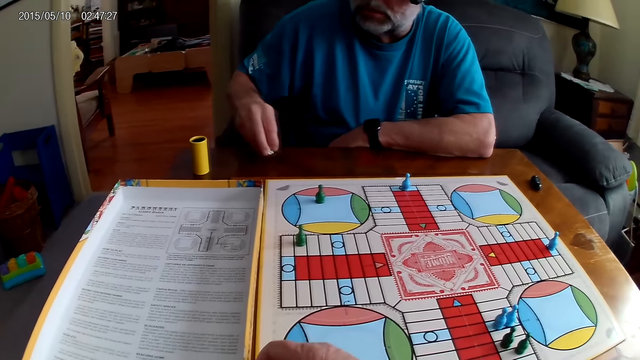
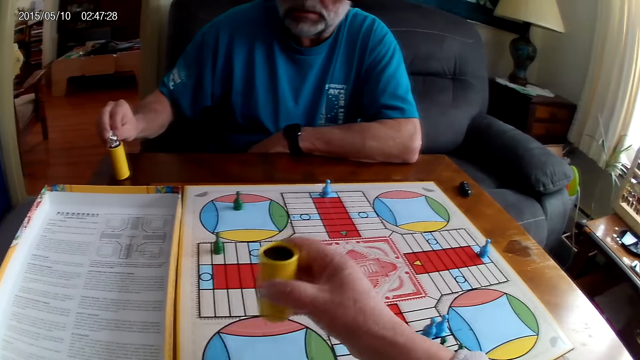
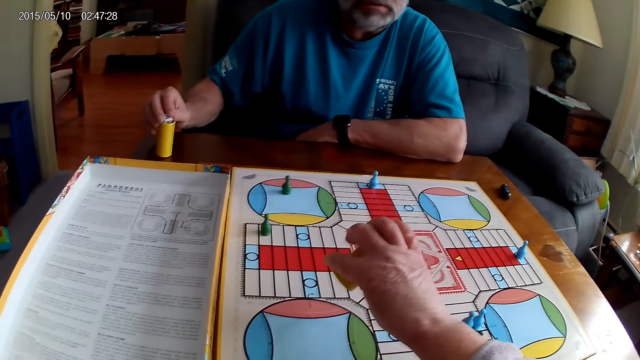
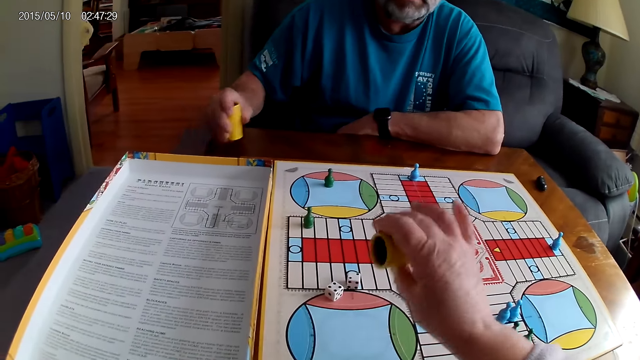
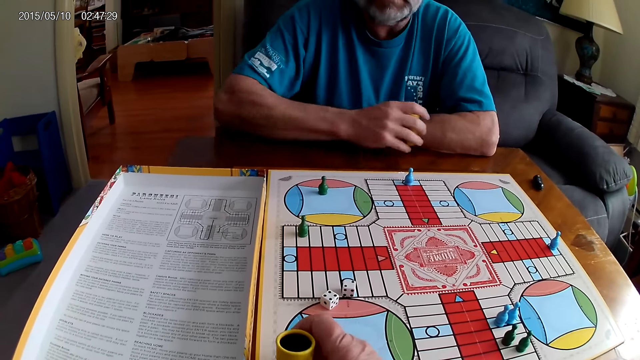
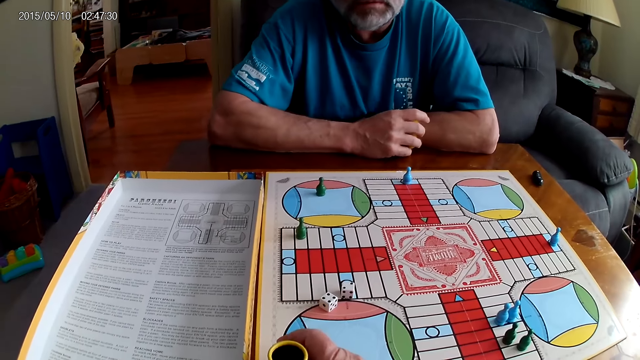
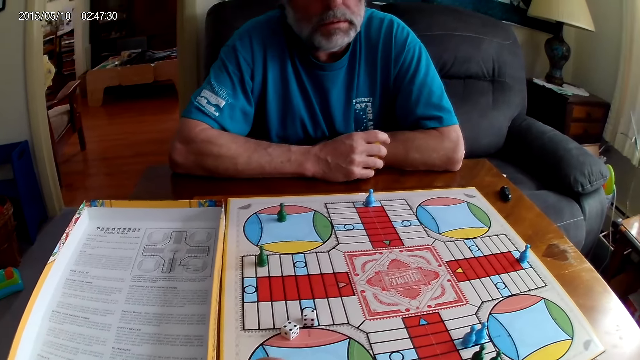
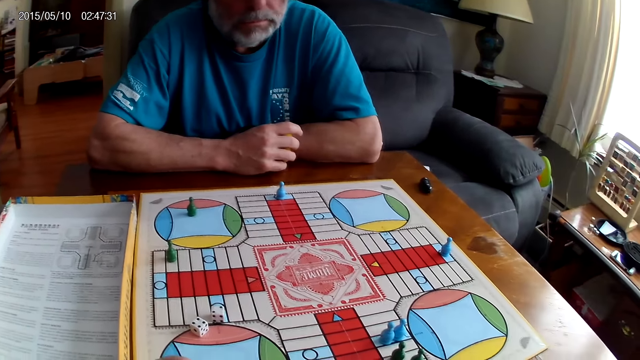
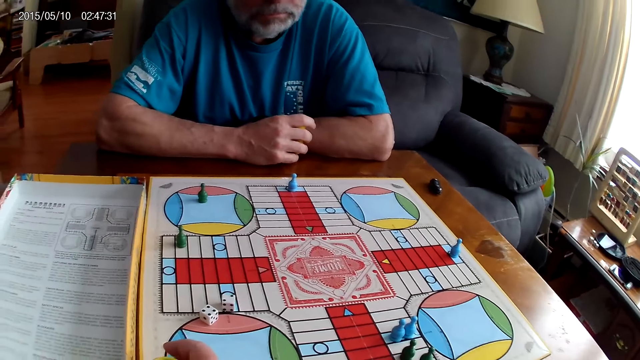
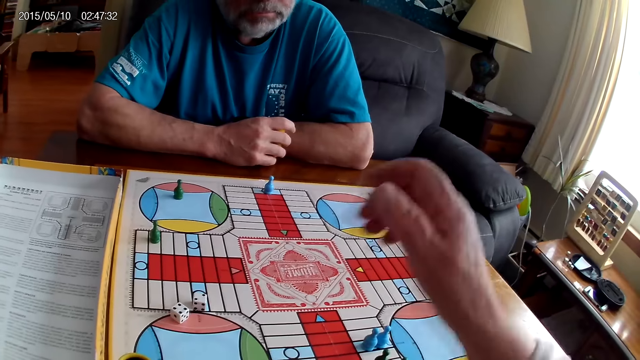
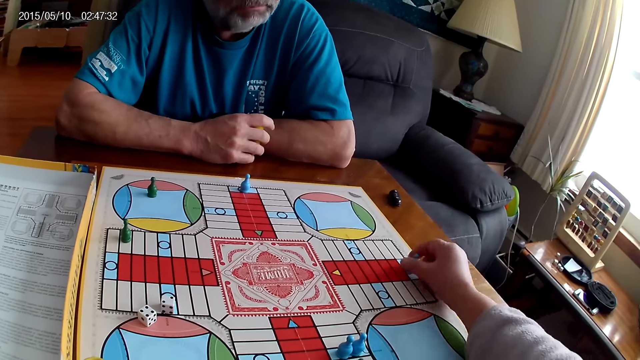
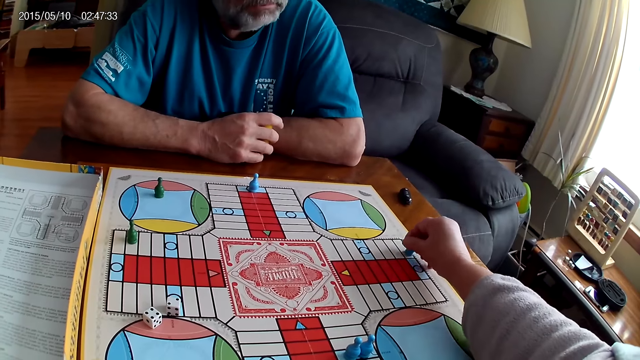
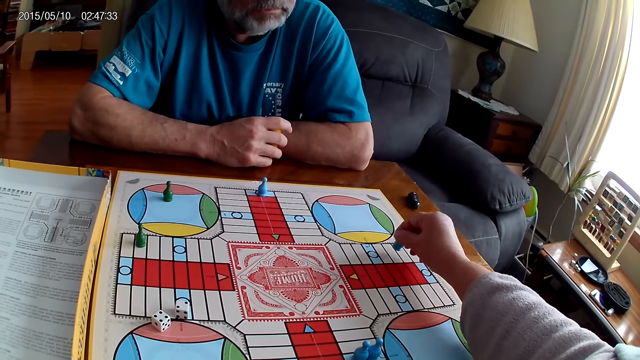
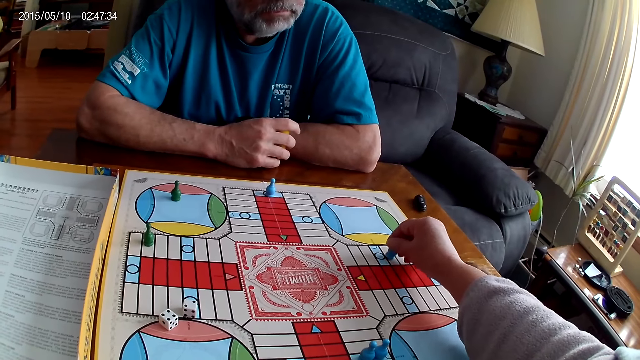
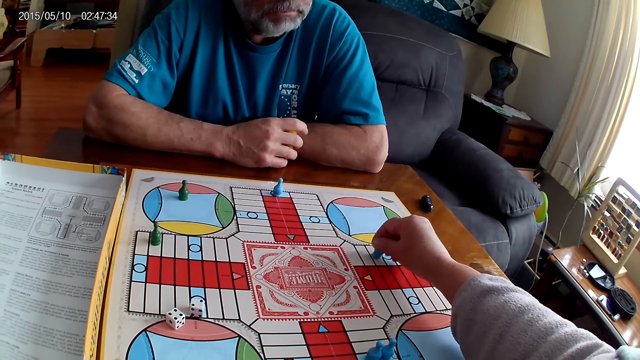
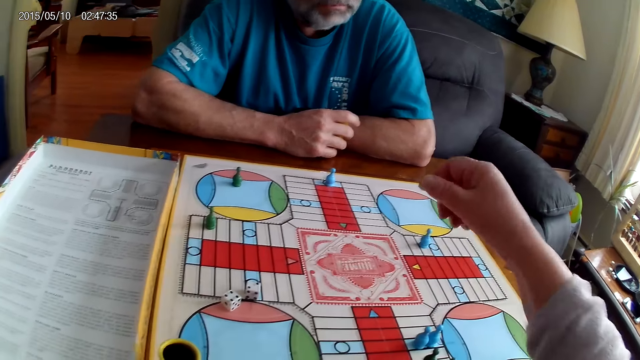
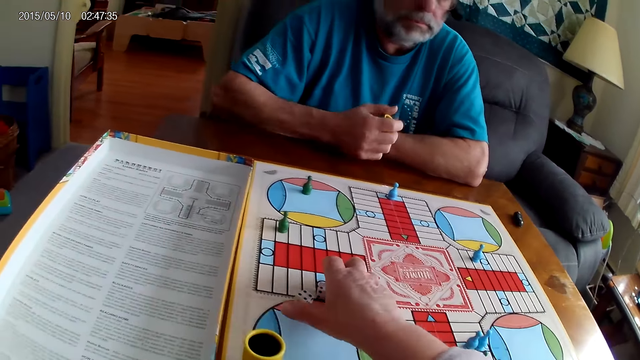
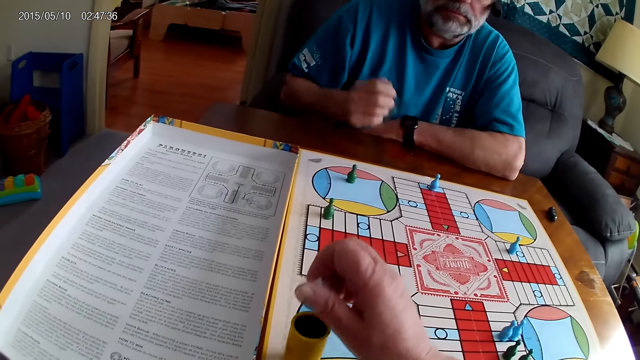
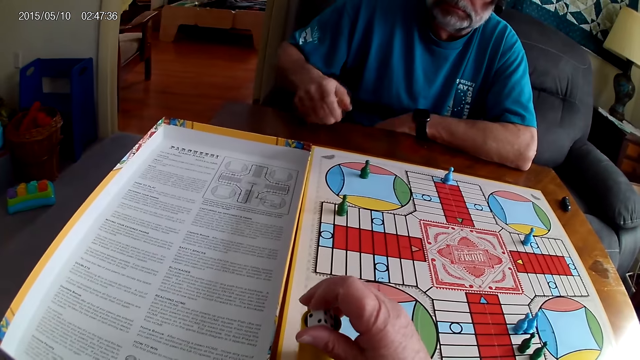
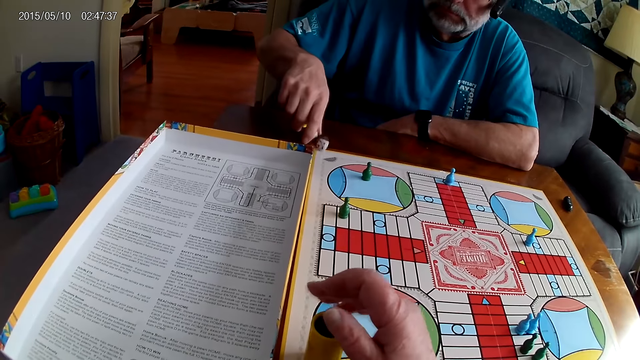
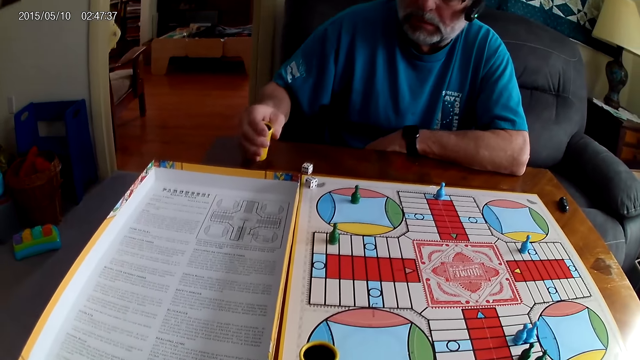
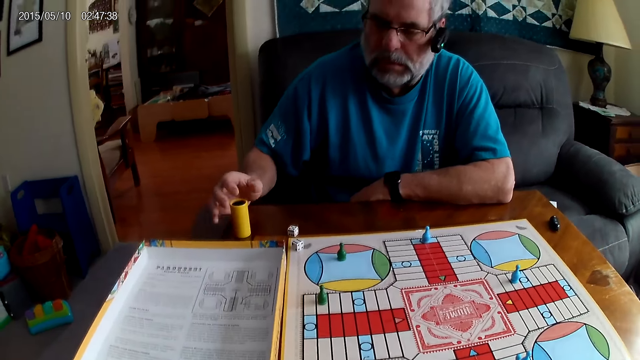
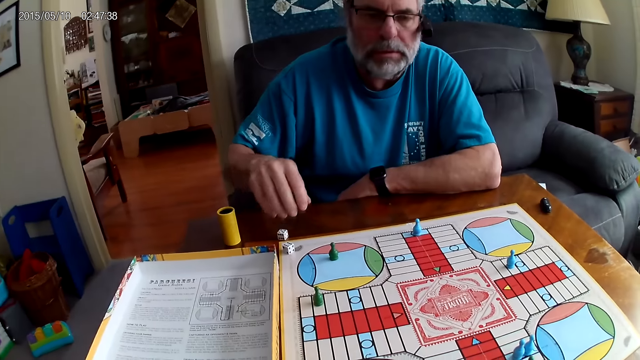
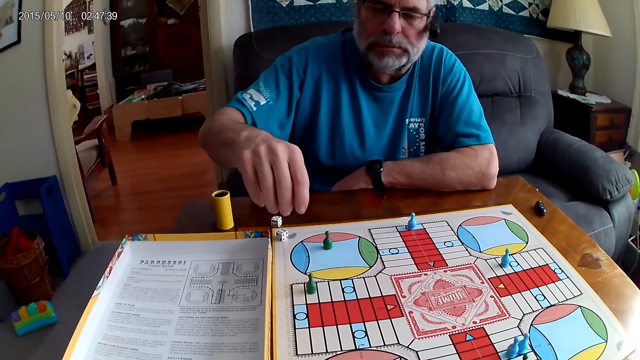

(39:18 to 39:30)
A man takes the dice from the Ludo board with his right hand. The camera wearer picks up the dice shaker and shakes the dice shaker. They play Ludo. The man puts the dice into the dice shaker. The camera wearer pours the dice on the board. The man holds the dice shaker. The camera wearer stares at the board and places the dice shaker on the board. They pick up a Ludo pawn, move the Ludo pawn on the Ludo board and place the Ludo pawn on the board. They take the dice from the Ludo board with the right hand. The man shakes the dice shaker. The camera wearer puts the dice into the dice shaker. The man plays Ludo. The man pours the dice on the board. The camera wearer stares at the board. The man places the dice shaker on the table.

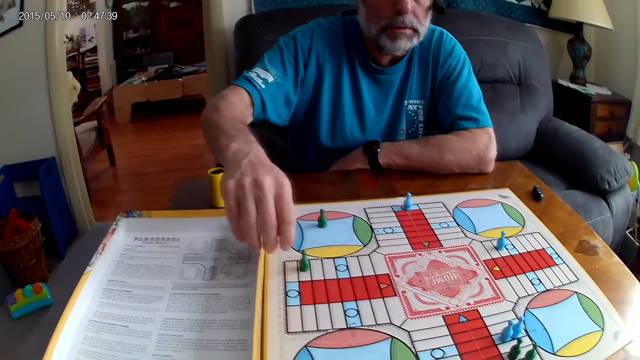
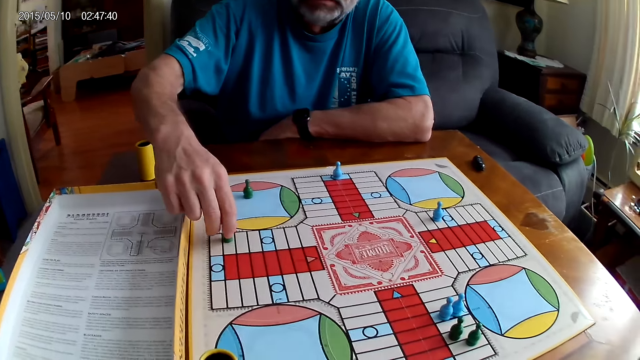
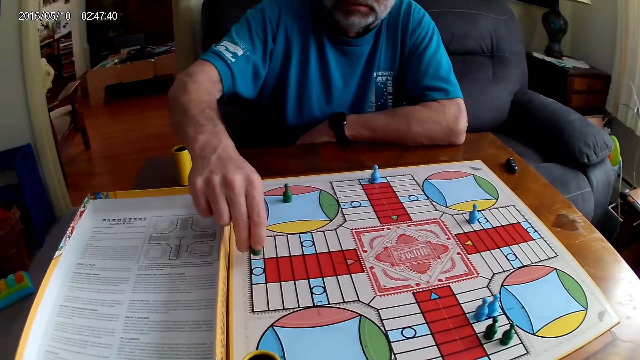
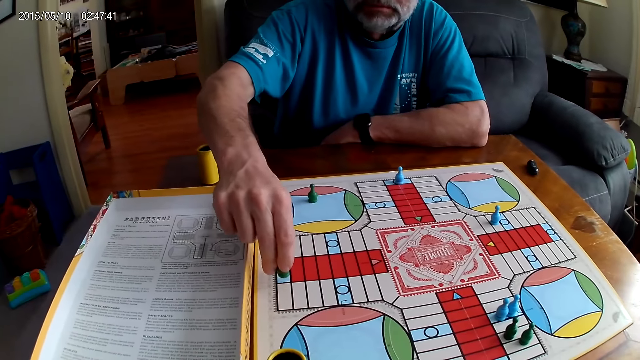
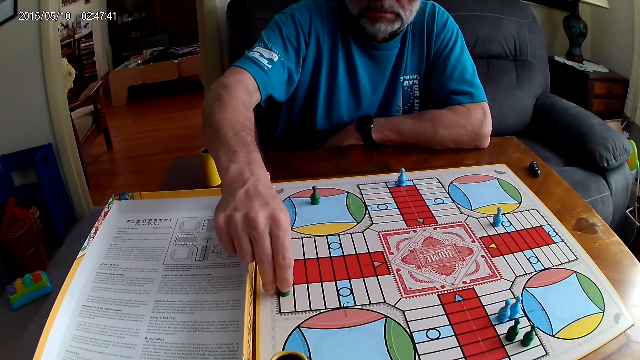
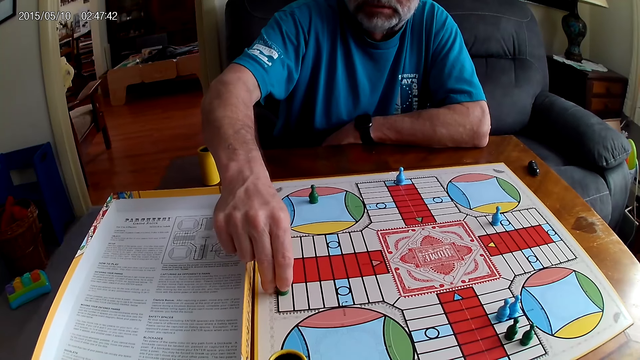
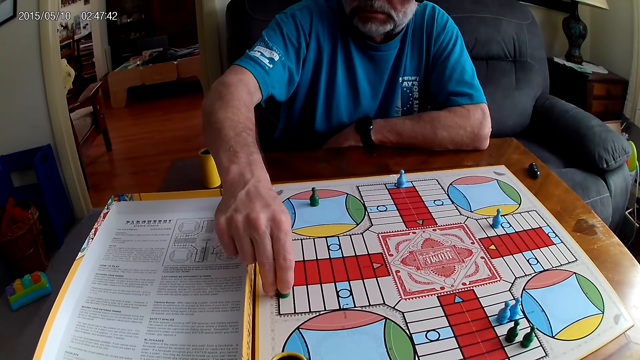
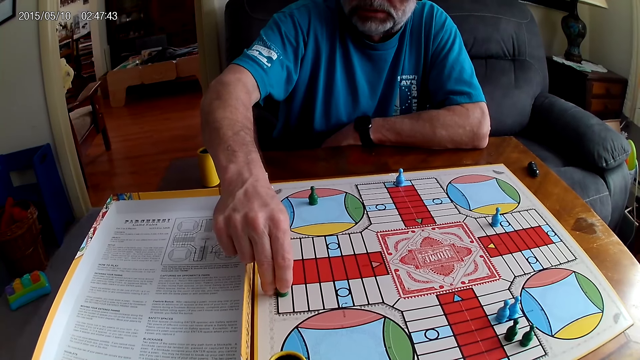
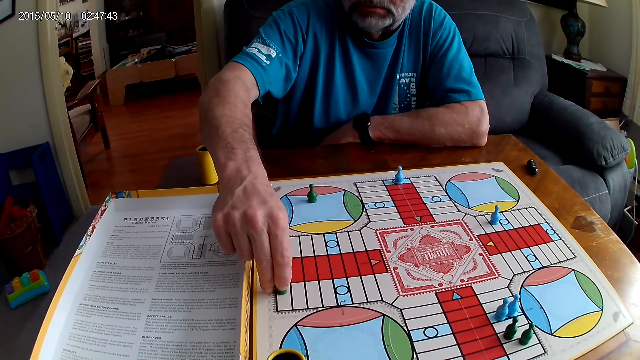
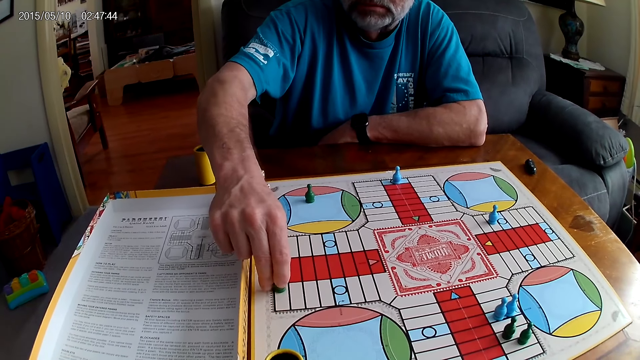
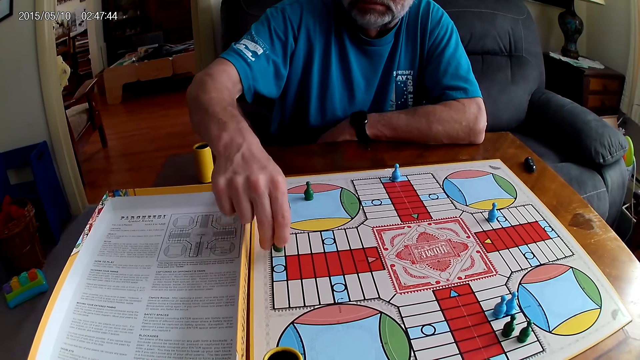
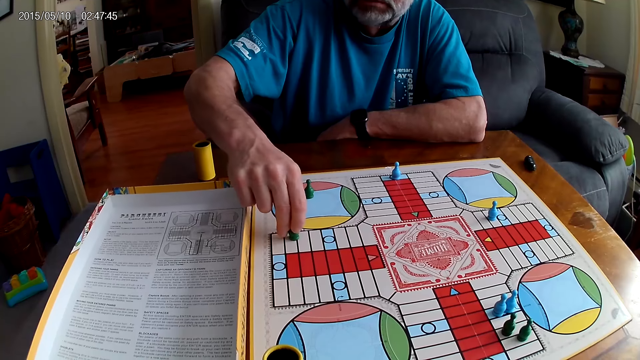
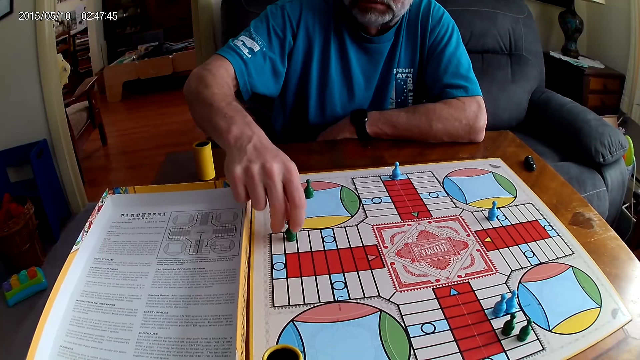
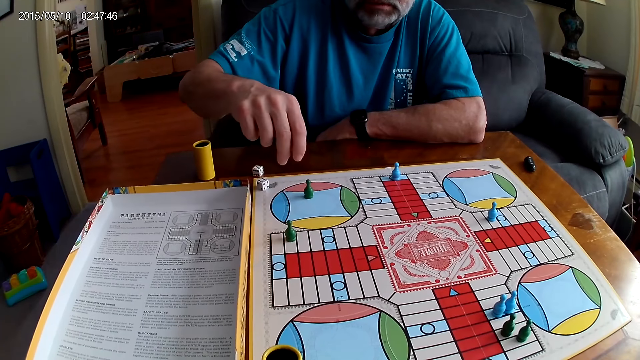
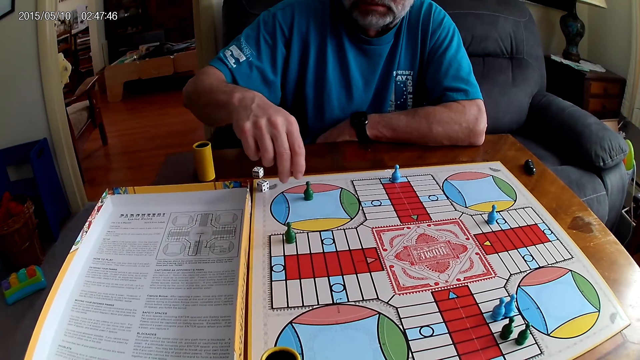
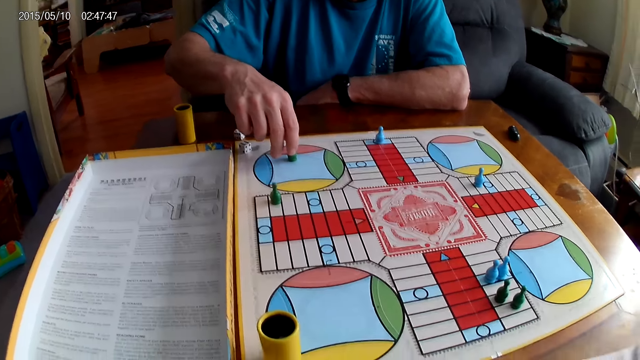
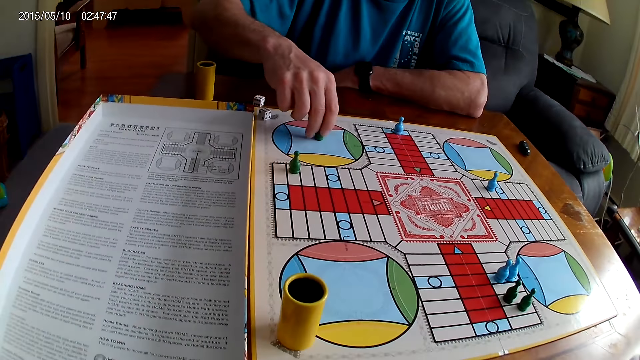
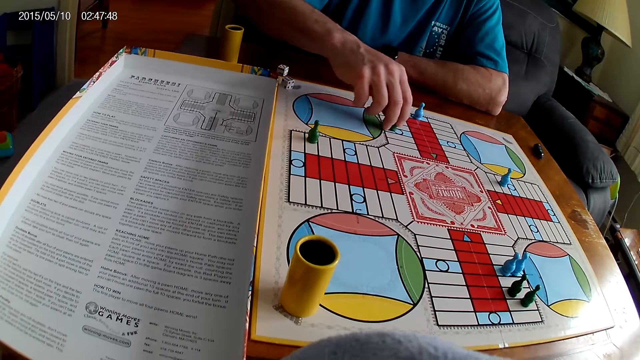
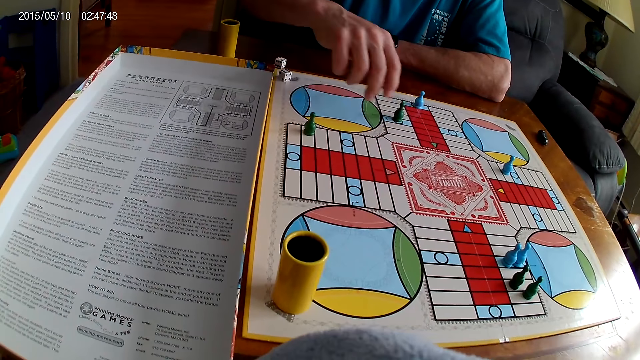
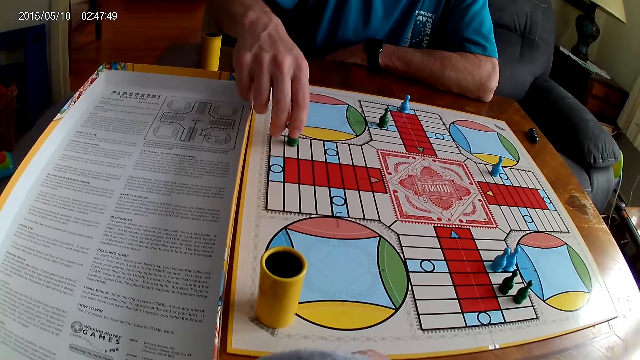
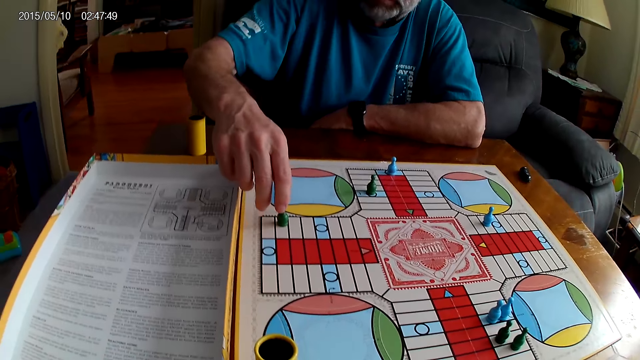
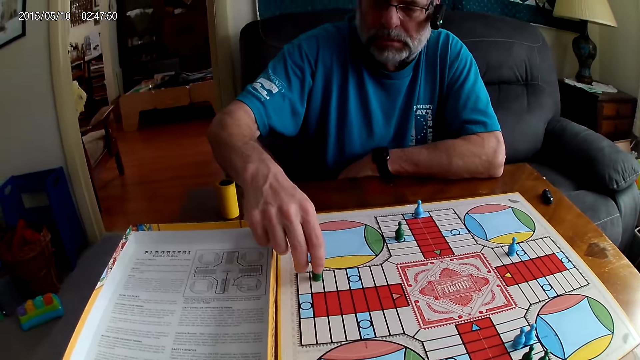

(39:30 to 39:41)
A man picks up a Ludo pawn and moves the Ludo pawn on the Ludo board. The man places the Ludo pawn on the board. The man picks up the Ludo pawn, moves the Ludo pawn on the Ludo board and puts the Ludo pawn on the board. The man picks up the Ludo pawn.
